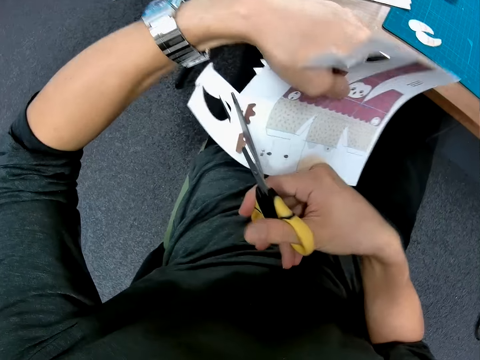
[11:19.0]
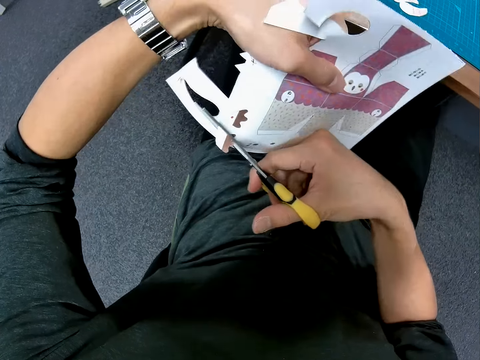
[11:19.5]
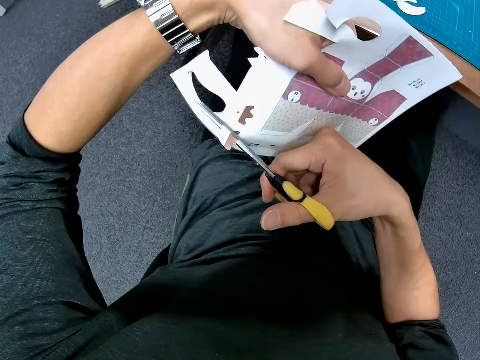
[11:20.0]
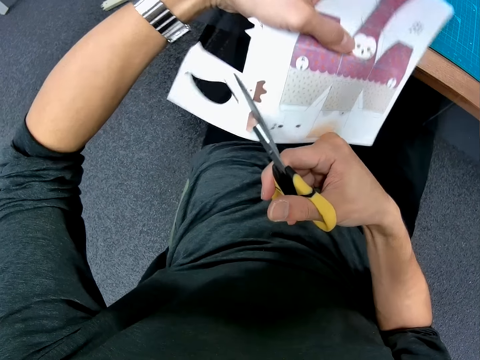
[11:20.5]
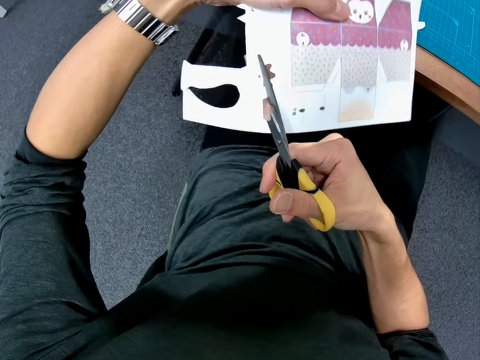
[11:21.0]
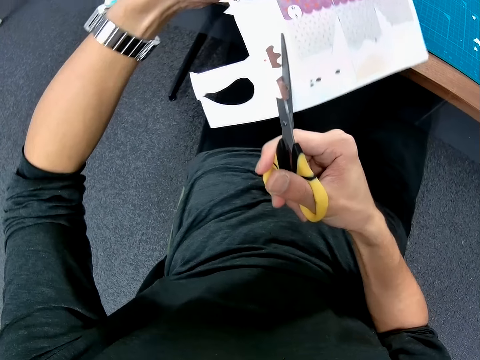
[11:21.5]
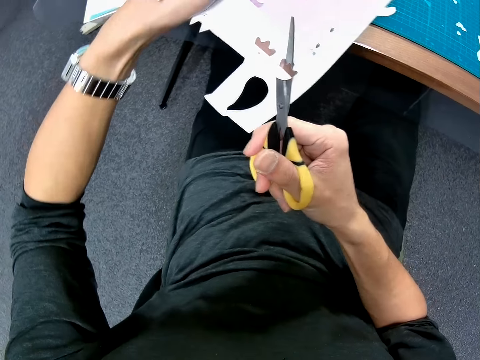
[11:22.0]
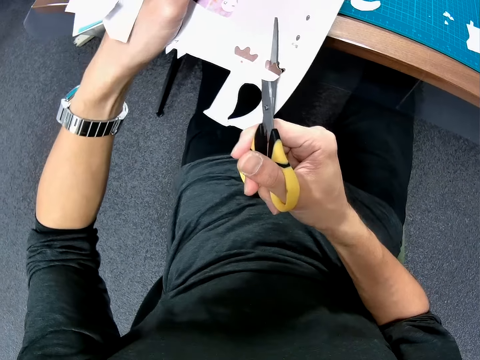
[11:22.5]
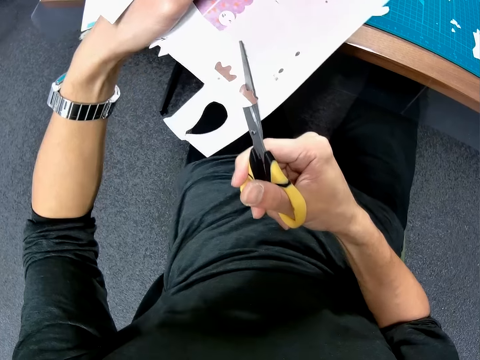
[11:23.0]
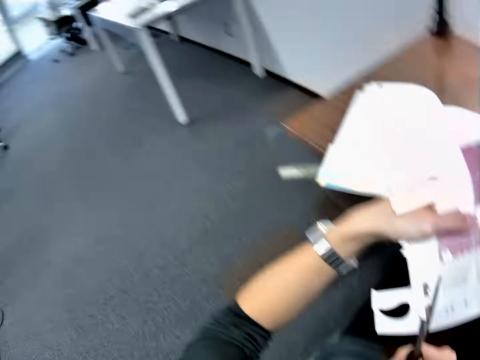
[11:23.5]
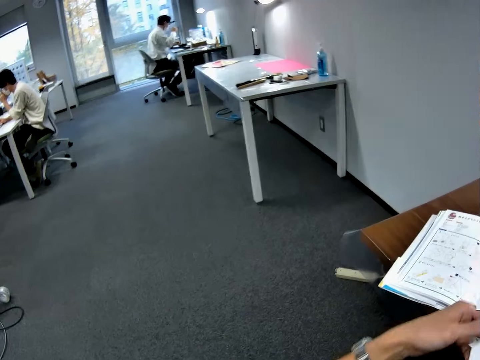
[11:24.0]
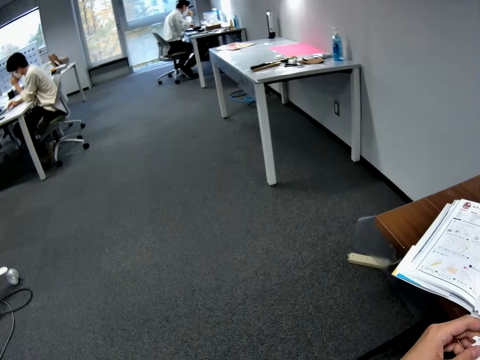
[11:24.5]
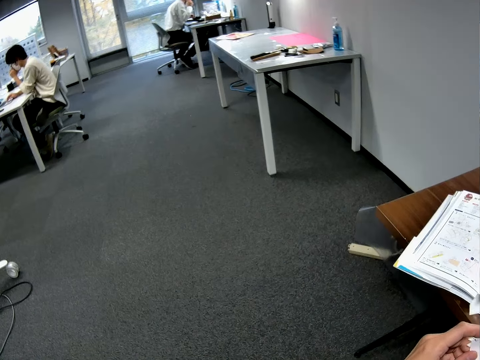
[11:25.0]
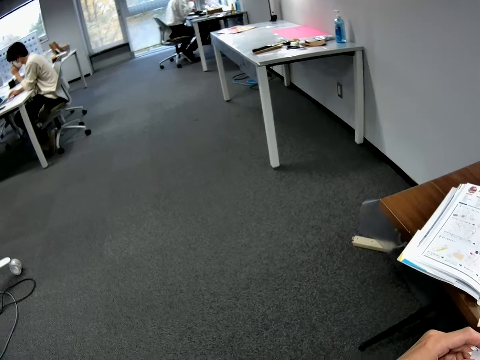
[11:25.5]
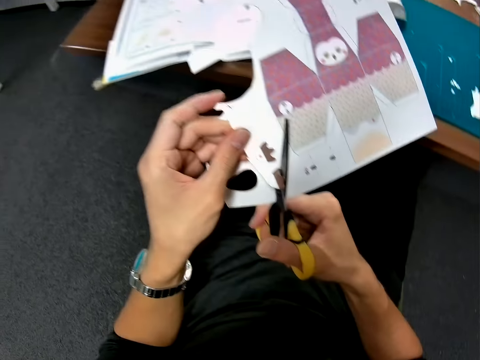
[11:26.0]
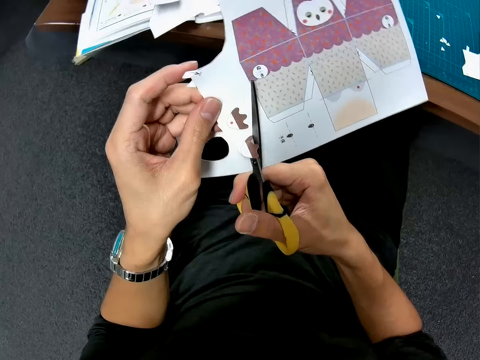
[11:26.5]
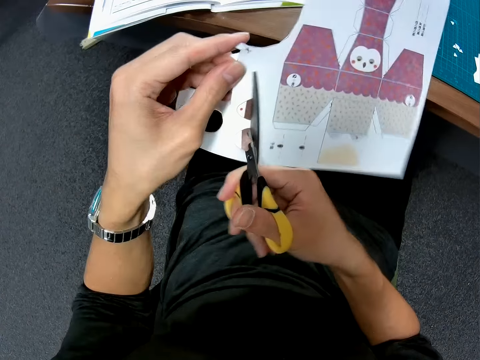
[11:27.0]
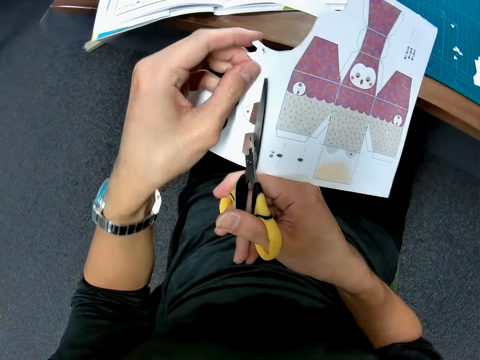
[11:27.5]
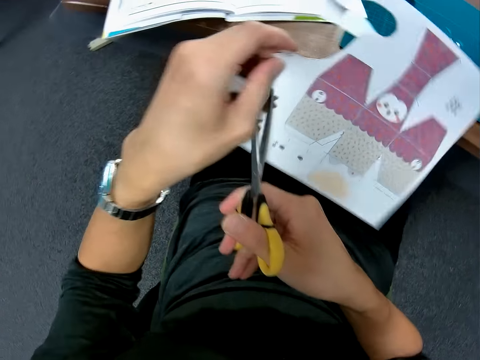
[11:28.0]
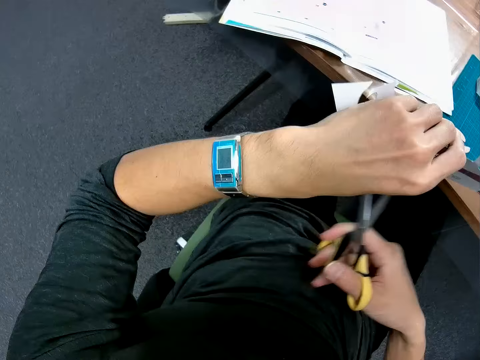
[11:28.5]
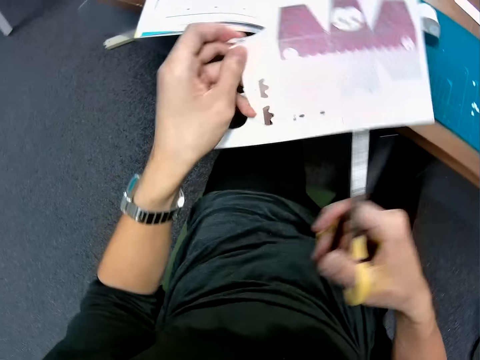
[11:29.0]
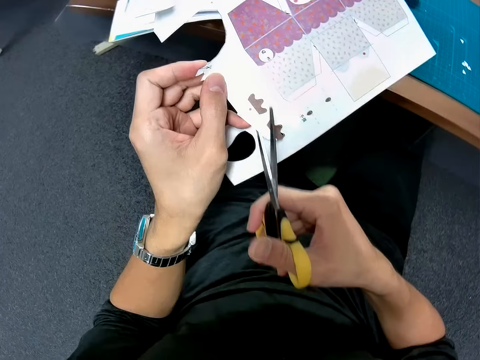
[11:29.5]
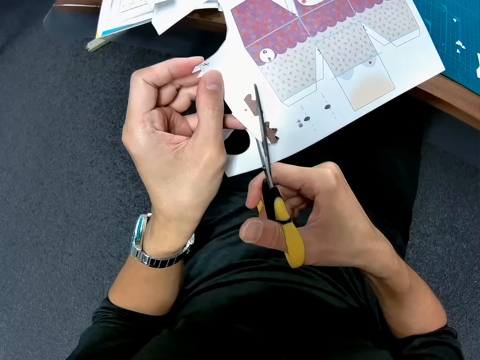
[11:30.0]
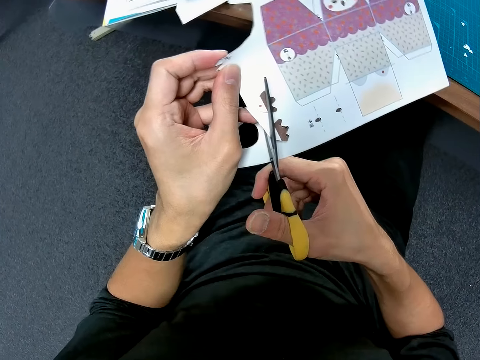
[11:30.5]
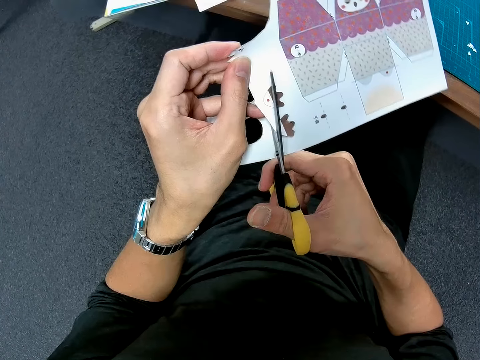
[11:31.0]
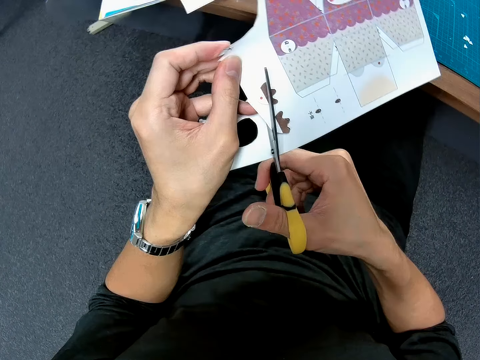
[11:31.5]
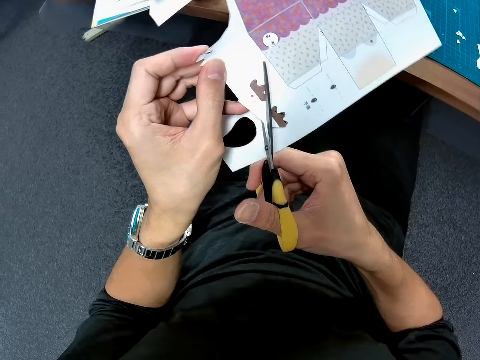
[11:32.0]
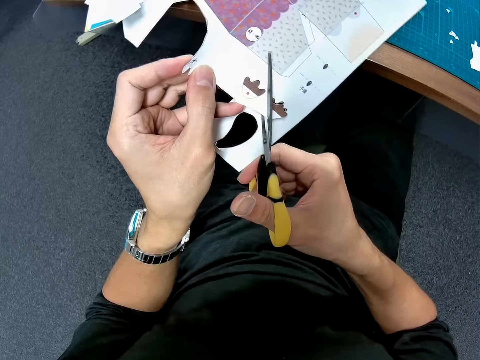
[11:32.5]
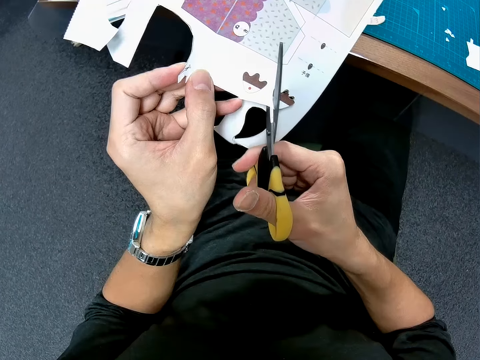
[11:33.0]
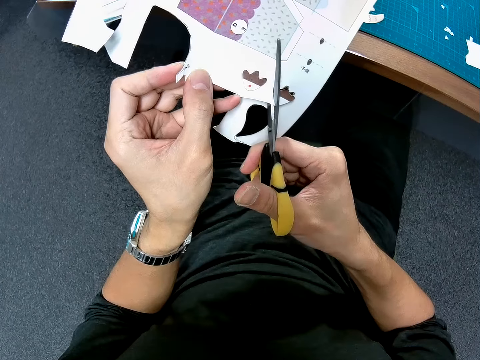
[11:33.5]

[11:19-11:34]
The camera wearer glances at a man and another man. They stare around. They look at the watch. They cut the stickers with a scissor.

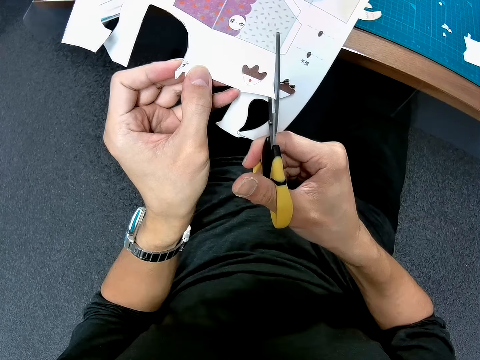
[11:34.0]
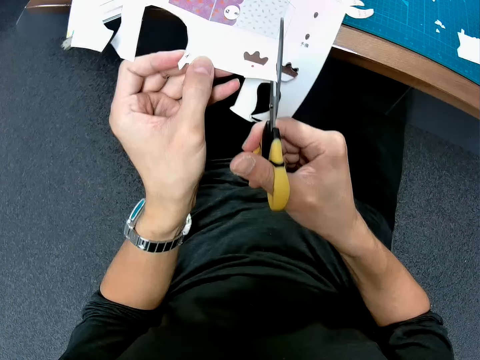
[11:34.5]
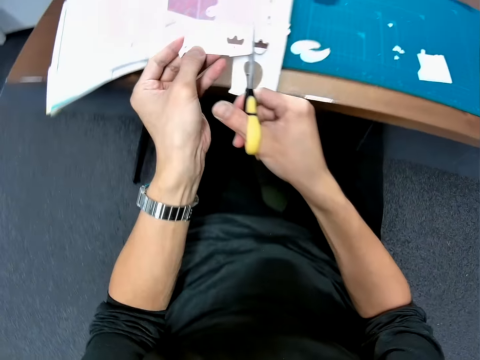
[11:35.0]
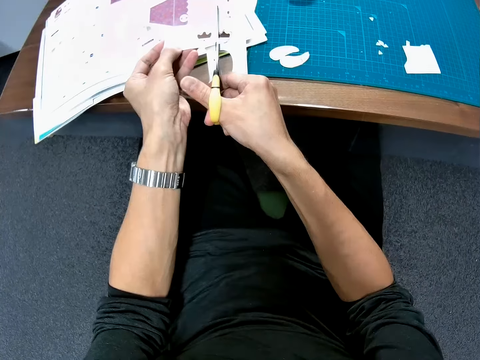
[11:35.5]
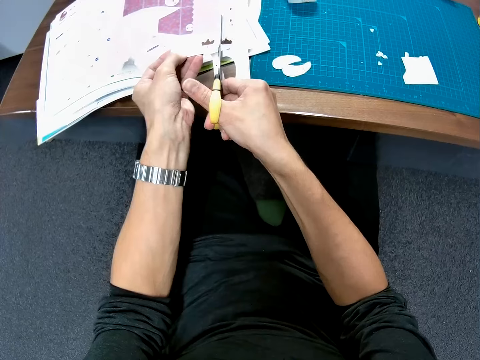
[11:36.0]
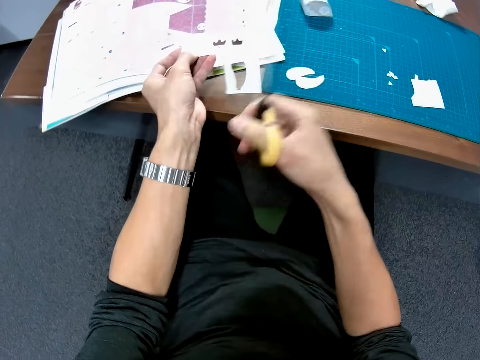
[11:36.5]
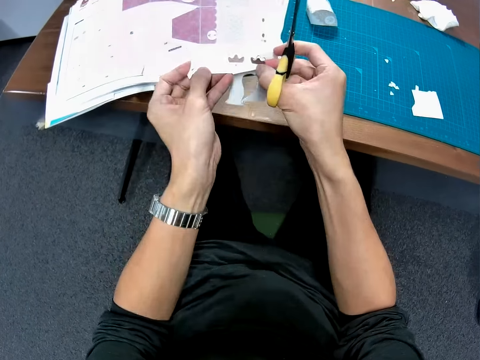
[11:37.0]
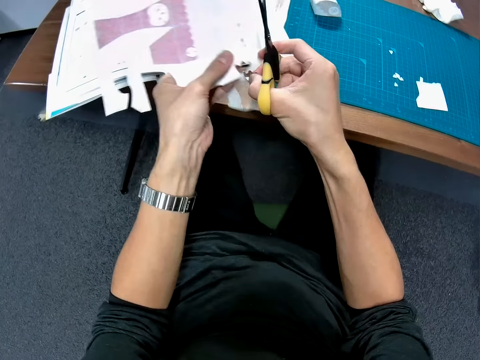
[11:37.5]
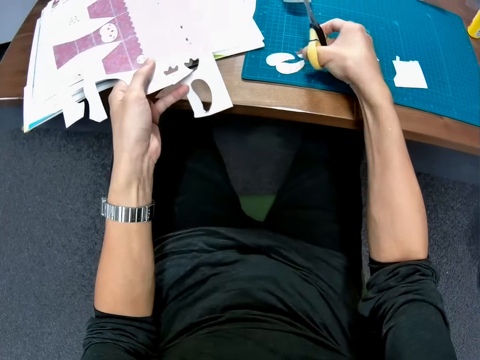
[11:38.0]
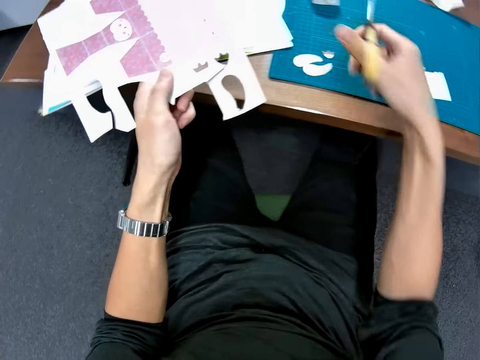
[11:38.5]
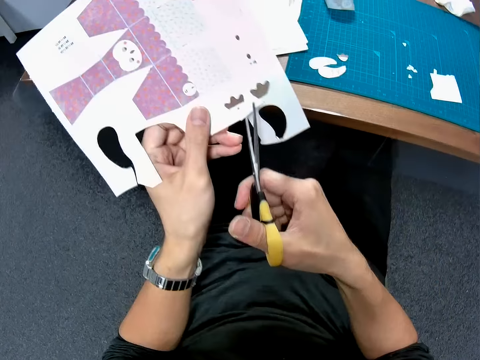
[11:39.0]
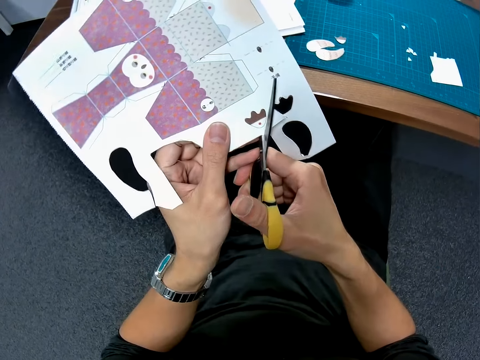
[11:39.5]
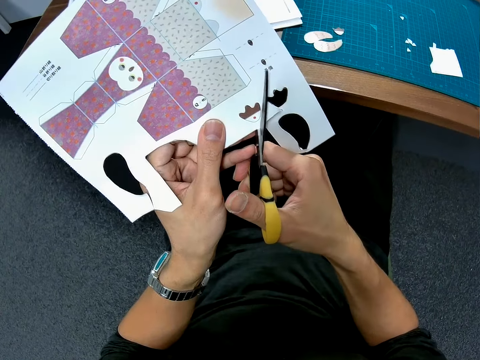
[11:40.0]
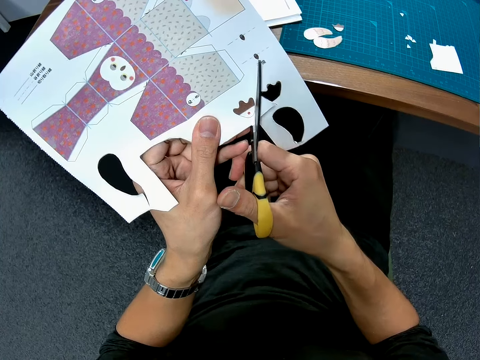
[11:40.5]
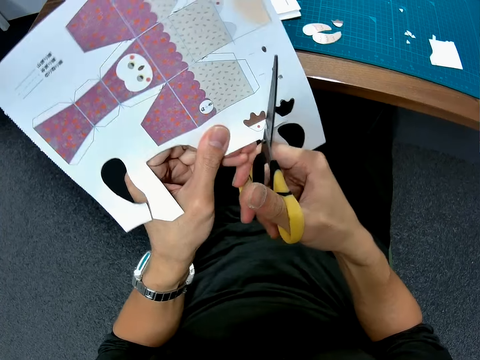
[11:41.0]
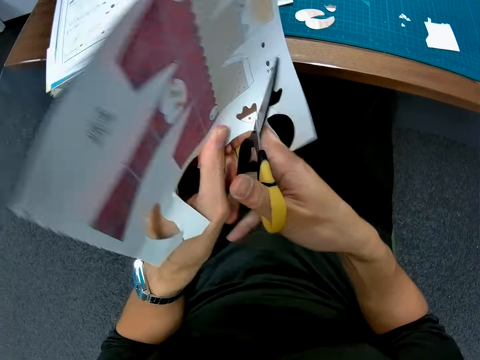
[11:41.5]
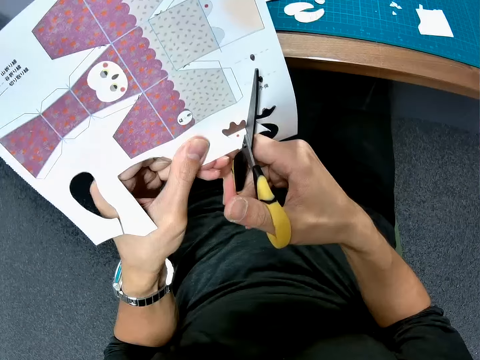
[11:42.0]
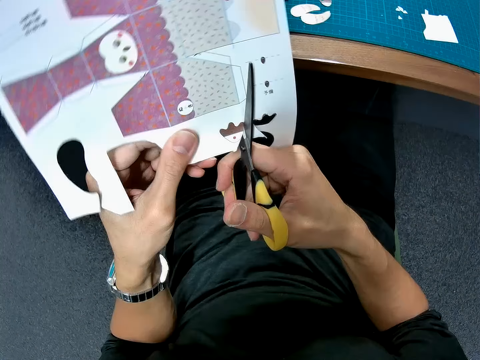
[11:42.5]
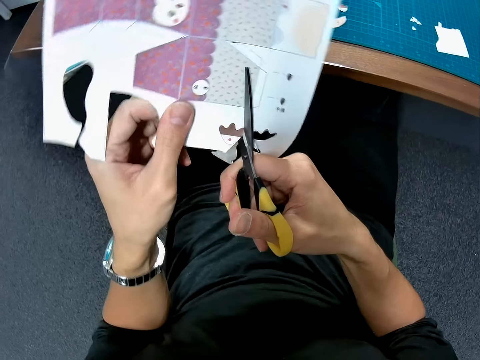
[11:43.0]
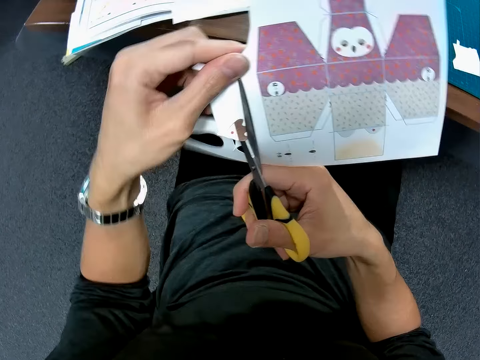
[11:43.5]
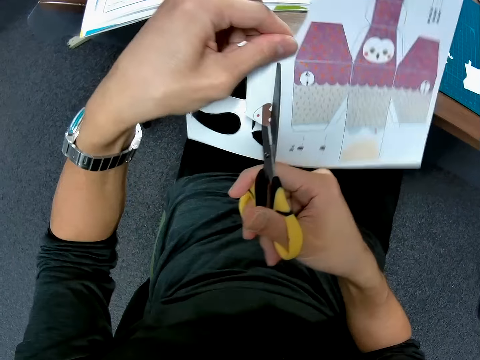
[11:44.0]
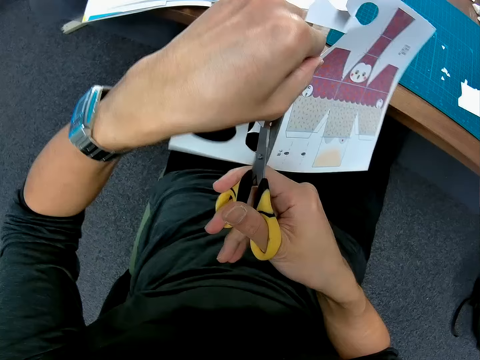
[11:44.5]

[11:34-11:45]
The camera wearer detaches craft pieces from the cardboard sheet with his right hand. He places the craft pieces on the cutting sheet. He cuts out another craft piece from the cardboard sheet with the pair of scissors.
